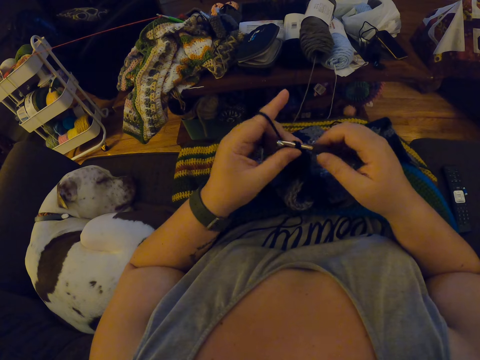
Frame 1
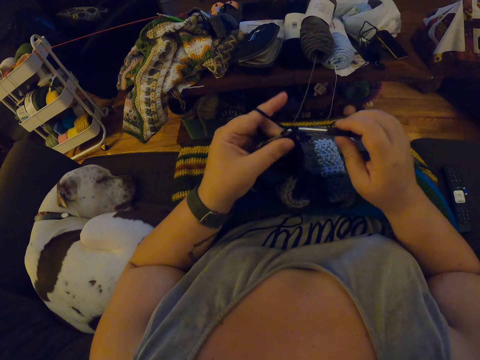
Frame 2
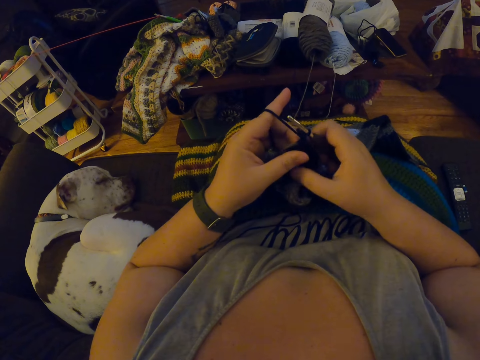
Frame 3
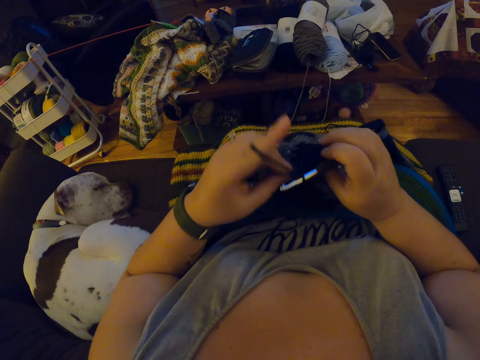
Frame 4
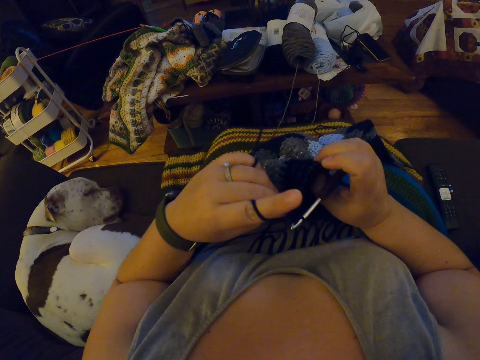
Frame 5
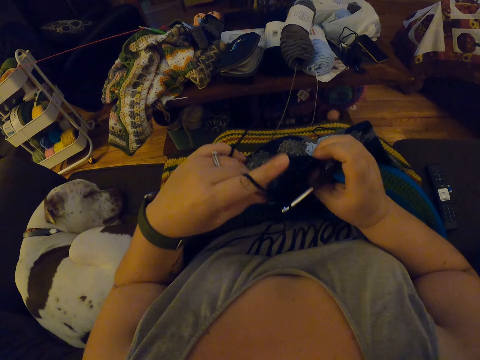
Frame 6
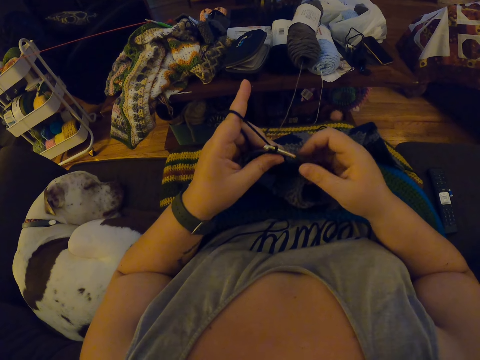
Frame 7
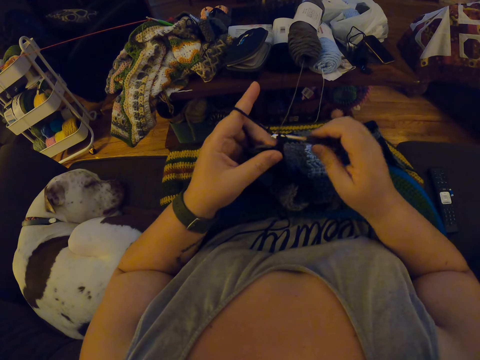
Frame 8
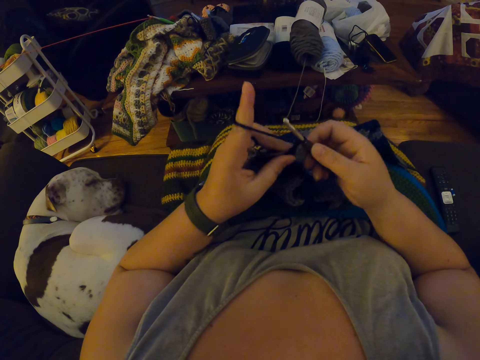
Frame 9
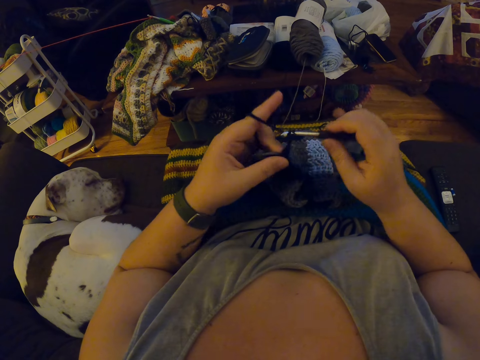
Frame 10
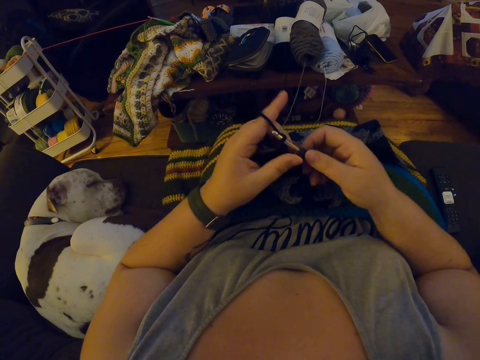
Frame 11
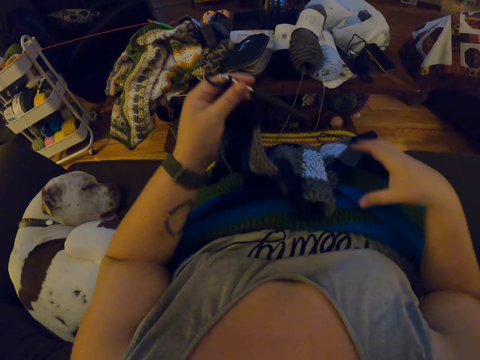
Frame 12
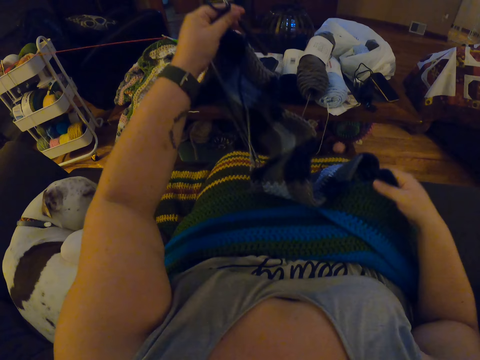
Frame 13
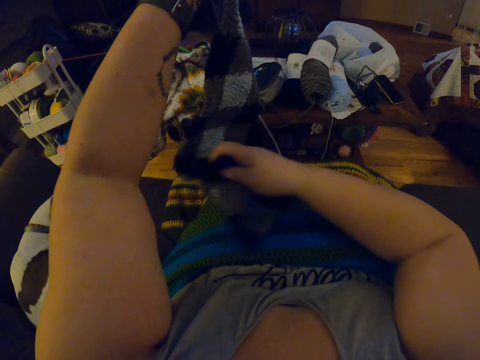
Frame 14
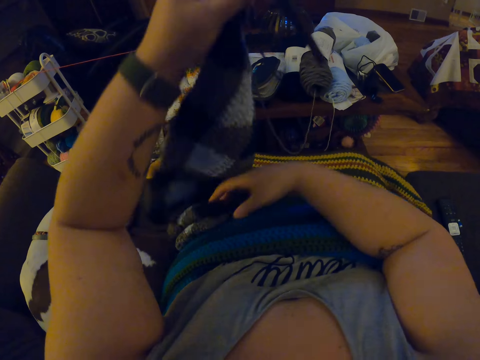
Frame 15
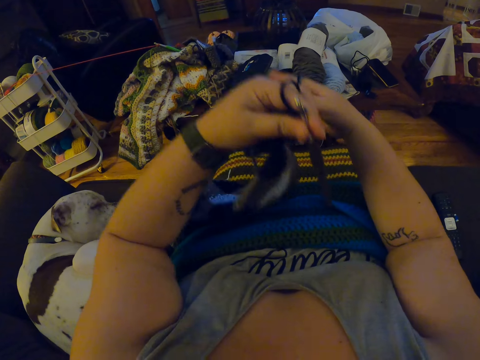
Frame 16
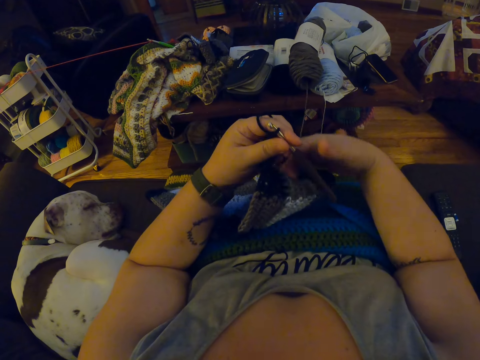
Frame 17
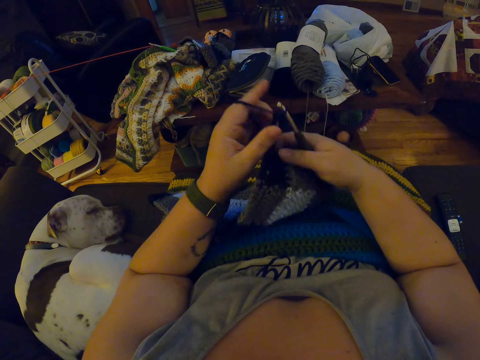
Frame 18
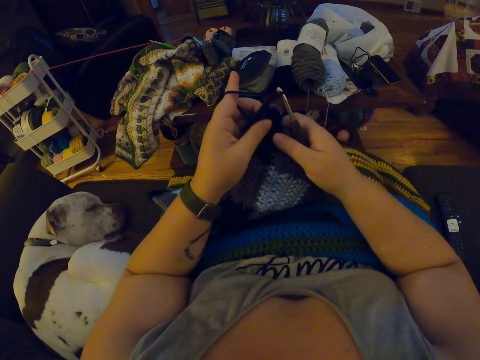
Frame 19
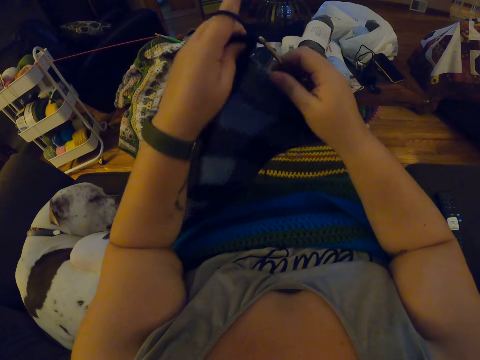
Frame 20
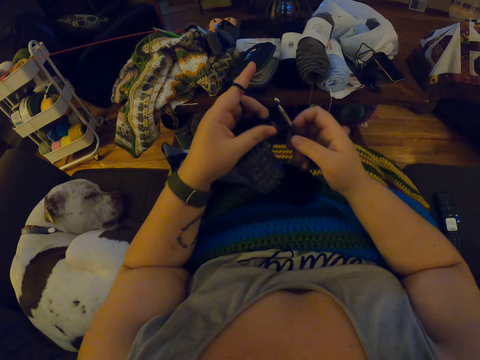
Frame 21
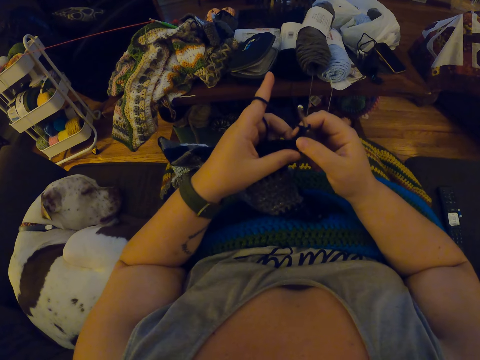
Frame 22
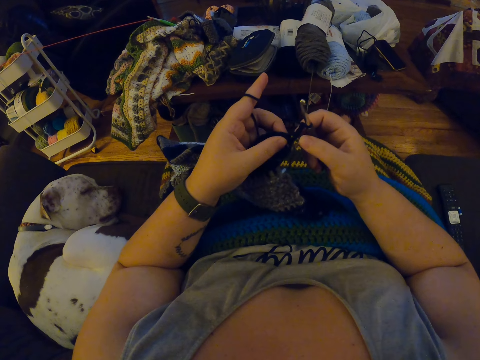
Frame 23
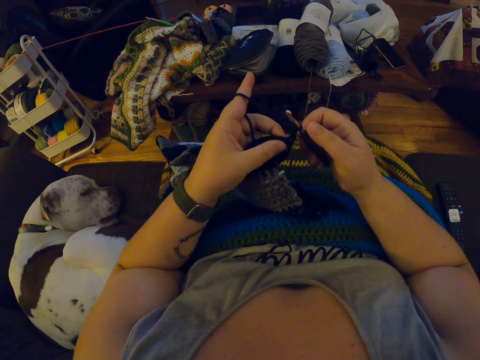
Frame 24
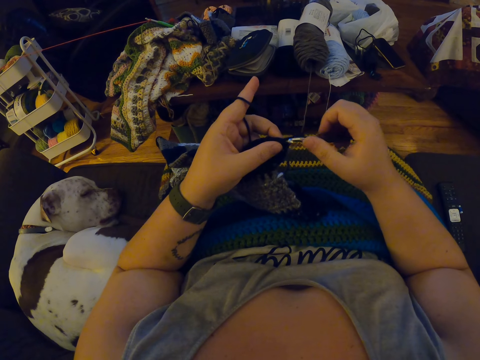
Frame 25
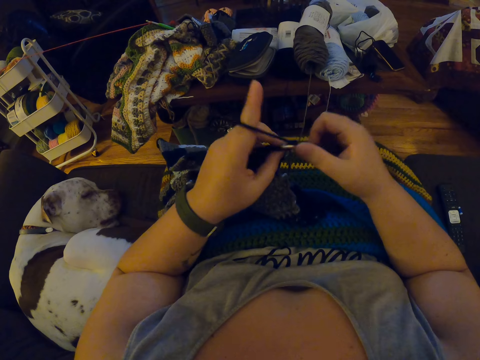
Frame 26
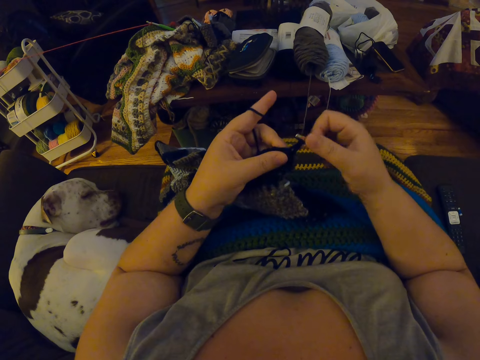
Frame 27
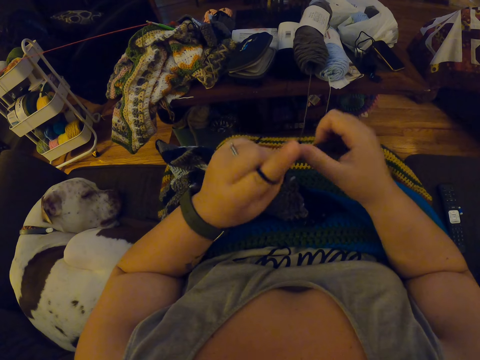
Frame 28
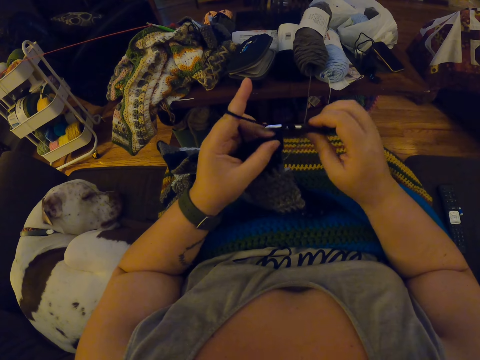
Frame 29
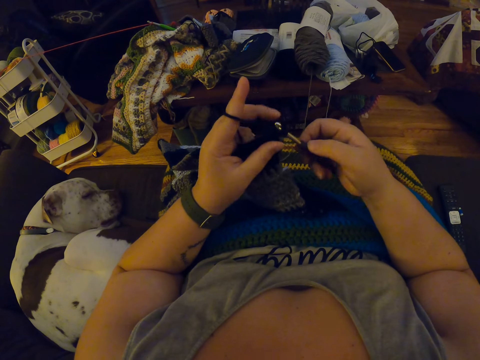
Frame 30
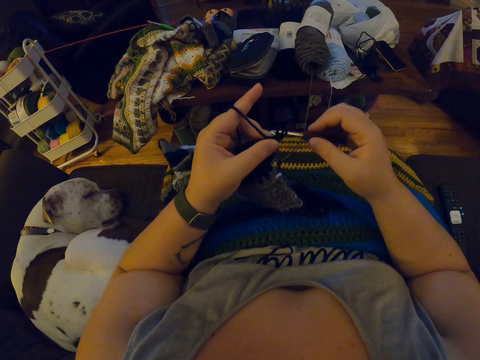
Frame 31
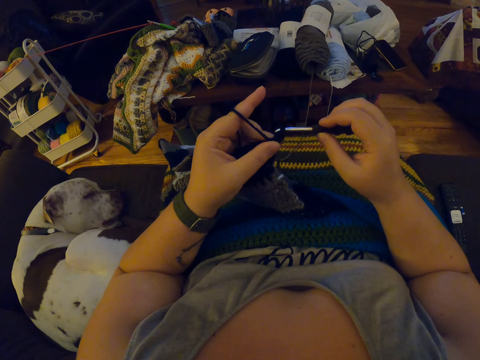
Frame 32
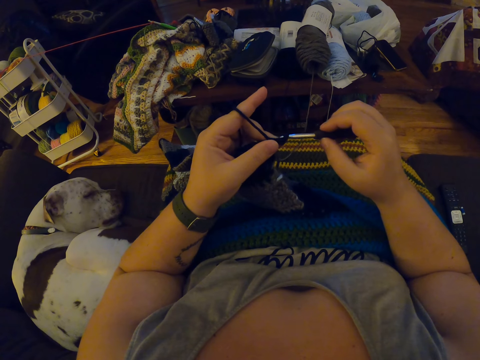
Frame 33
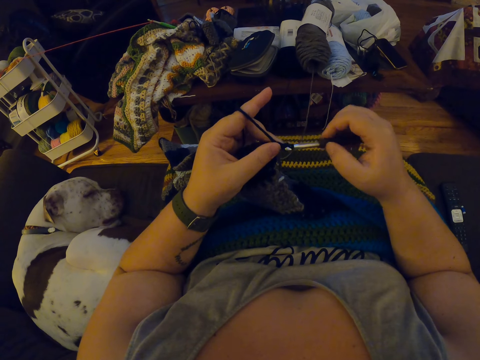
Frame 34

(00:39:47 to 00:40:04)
The camera wearer adjusts the crochet with both hands. She resumes crocheting the yarn. She passes the crochet hook to her left hand. She raises the crochet with both hands. She holds the crocheting hook with her left hand. She turns the fabric to the left side of her lap. She passes the crochet hook to her right hand. She adjusts the crochet with both hands. She lifts up the fabric a little bit. She resumes crocheting the yarn.

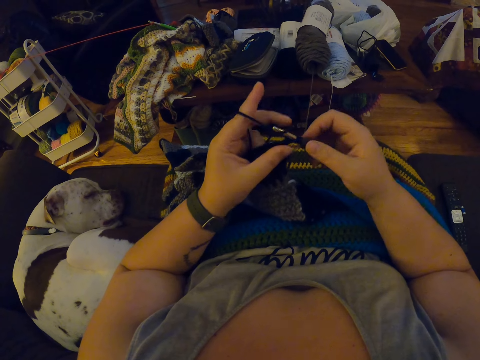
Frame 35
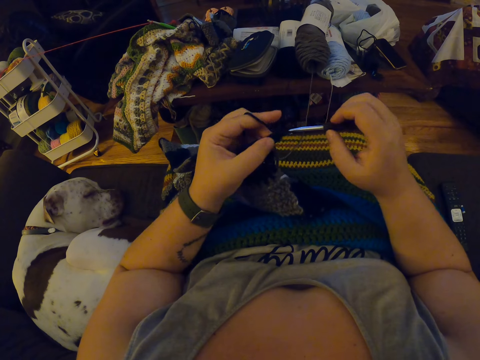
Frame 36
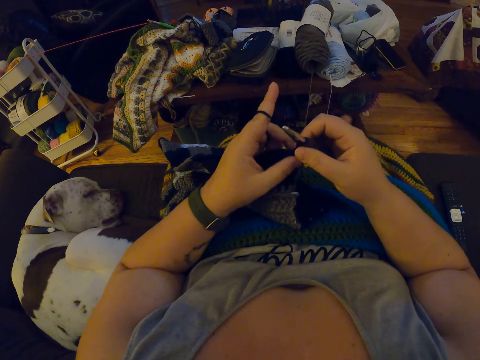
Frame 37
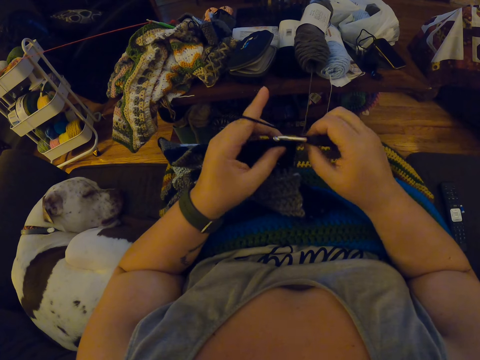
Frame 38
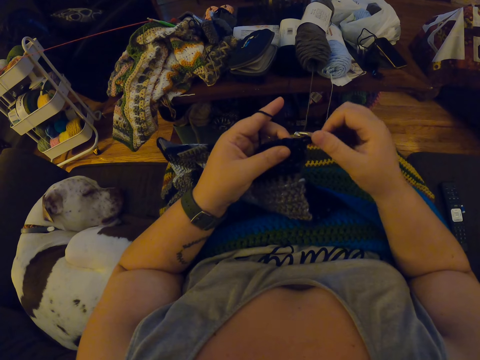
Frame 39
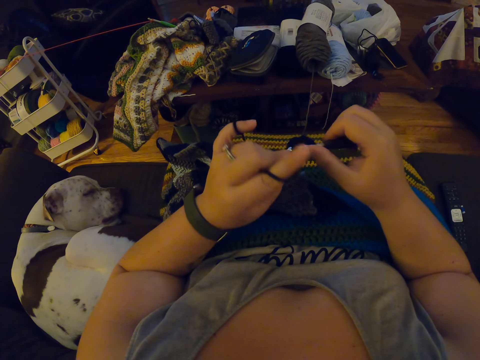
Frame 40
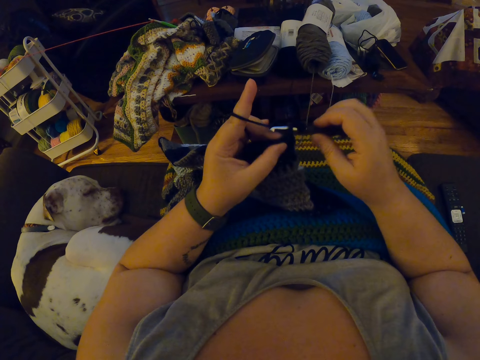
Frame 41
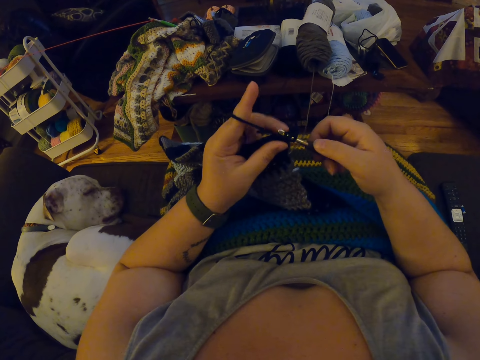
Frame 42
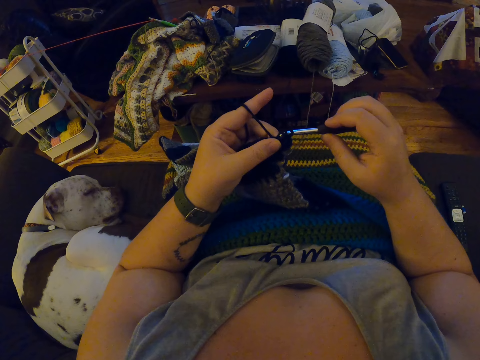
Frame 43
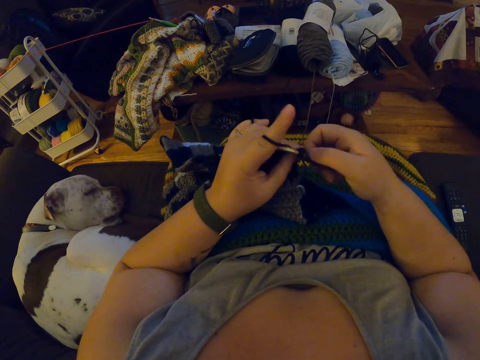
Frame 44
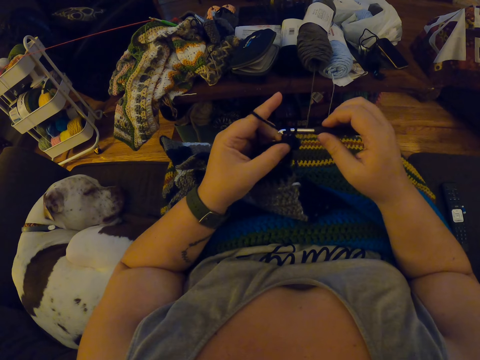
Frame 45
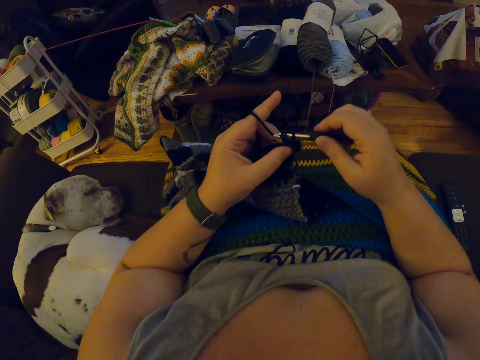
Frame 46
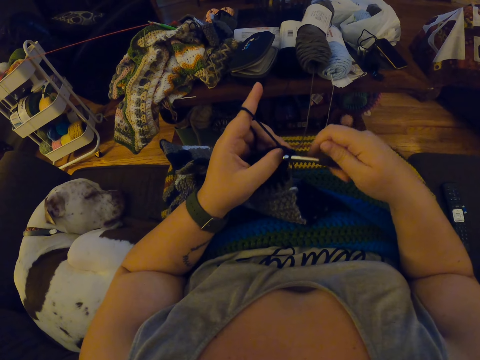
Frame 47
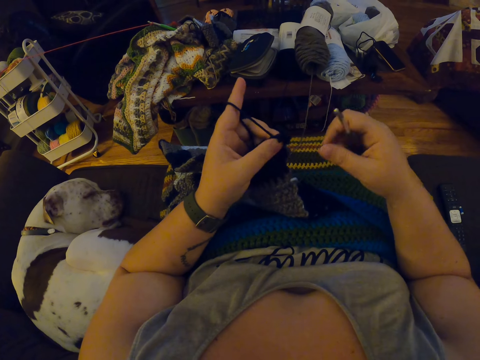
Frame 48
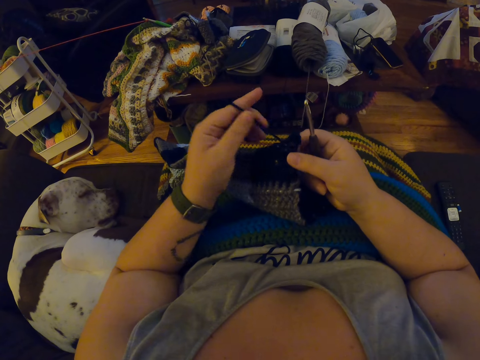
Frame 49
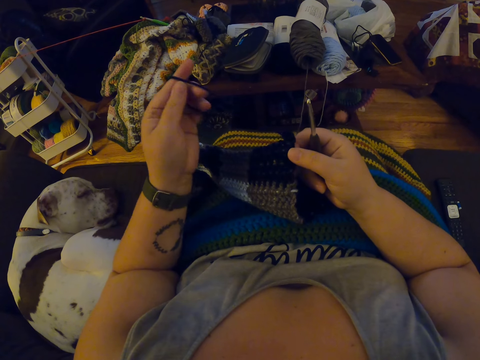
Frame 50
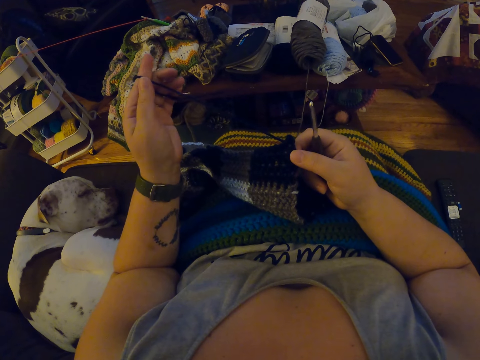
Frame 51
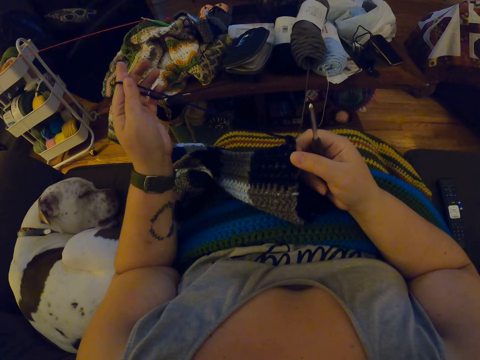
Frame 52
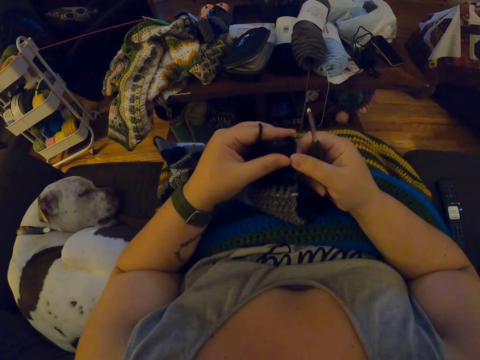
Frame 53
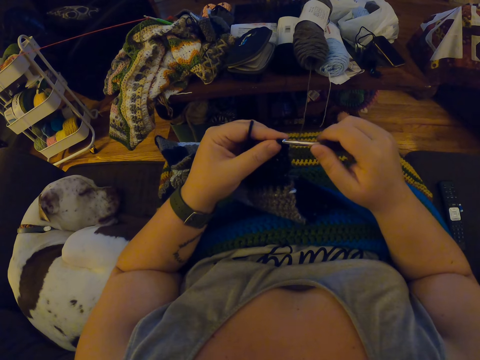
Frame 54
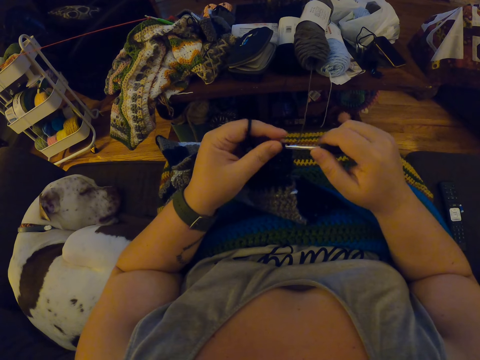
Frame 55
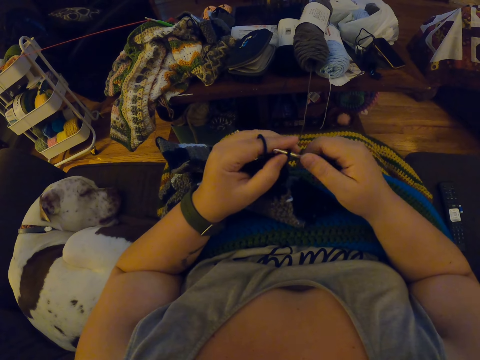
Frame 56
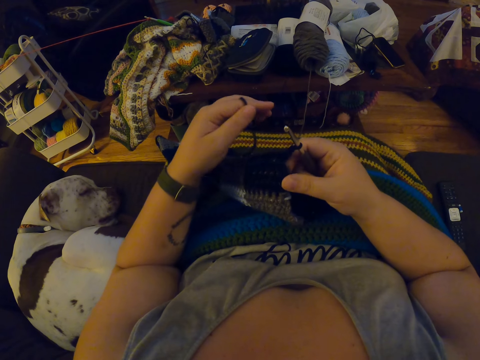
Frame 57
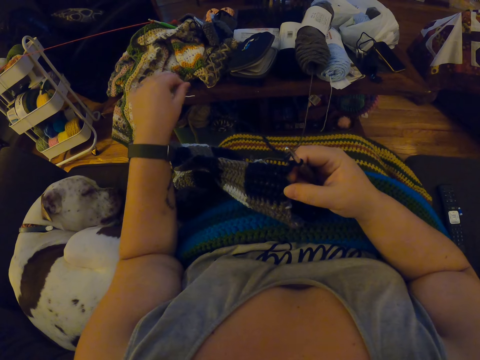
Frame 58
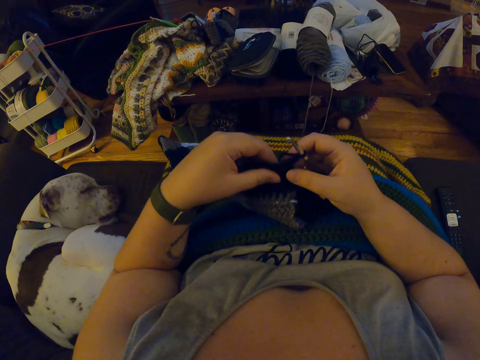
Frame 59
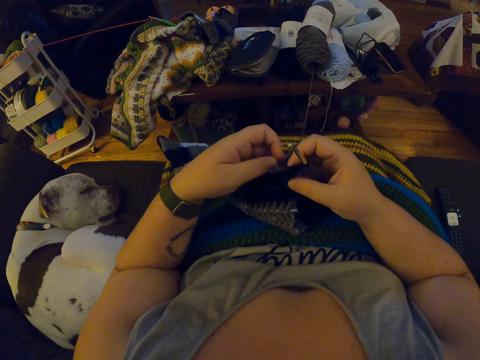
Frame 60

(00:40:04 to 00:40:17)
The camera wearer removes the crochet hook from the crochet. She holds the crochet with her right hand and adjusts the yarn with her left fingers. She untwists the thread. She inserts the crochet hook into the crochet. She continues crocheting. She adjusts the yarn with her left fingers. She stretches the thread.
